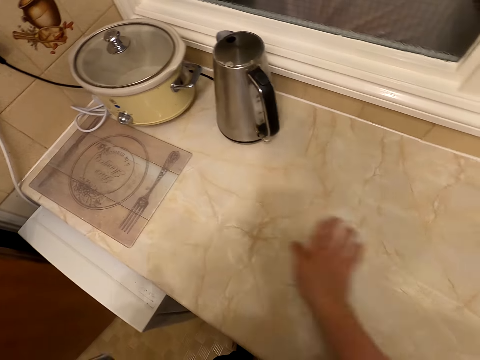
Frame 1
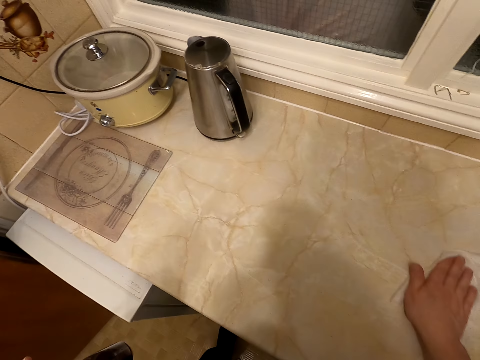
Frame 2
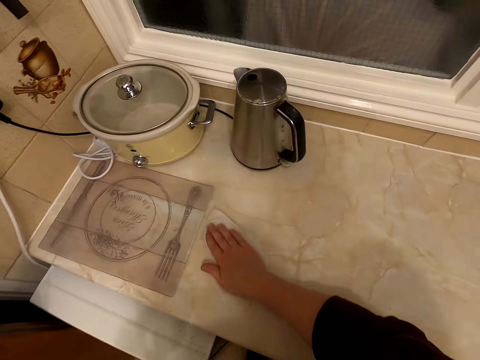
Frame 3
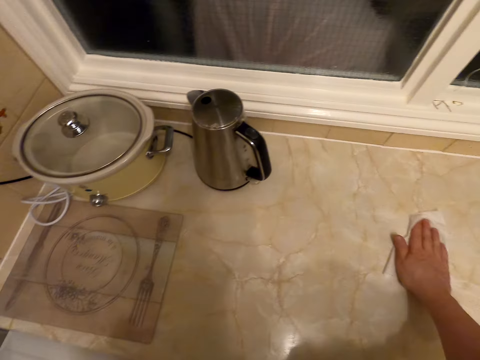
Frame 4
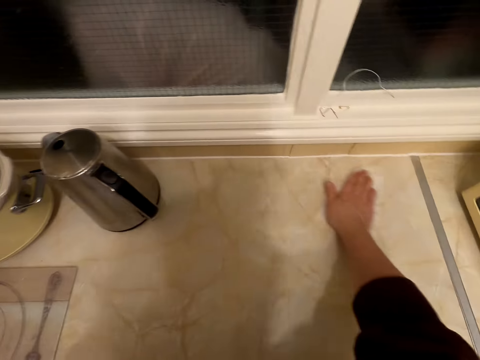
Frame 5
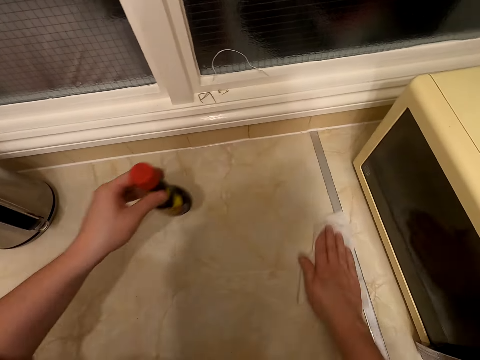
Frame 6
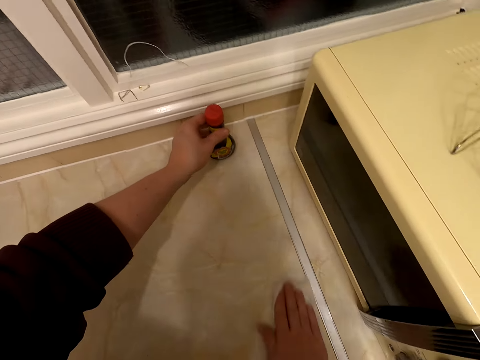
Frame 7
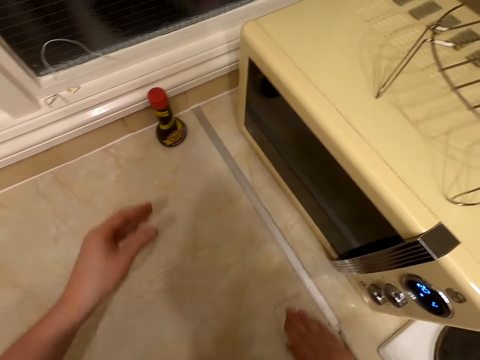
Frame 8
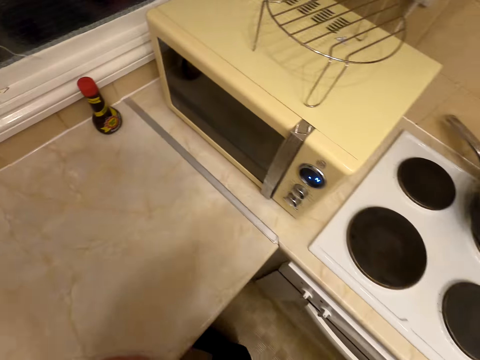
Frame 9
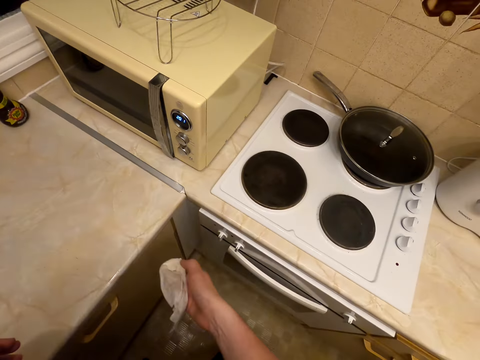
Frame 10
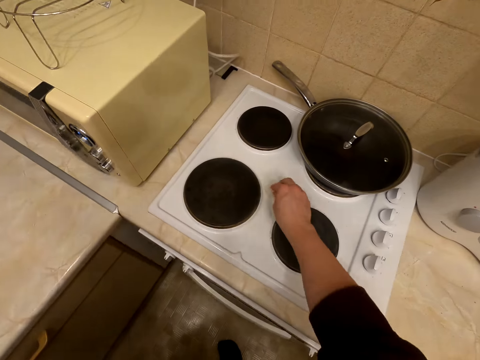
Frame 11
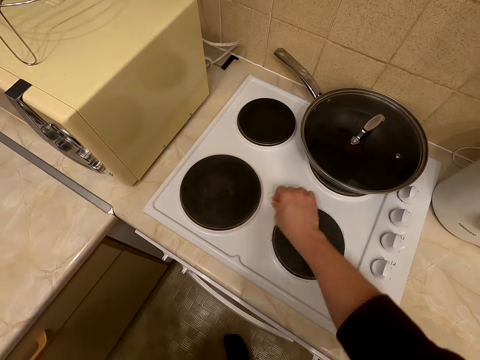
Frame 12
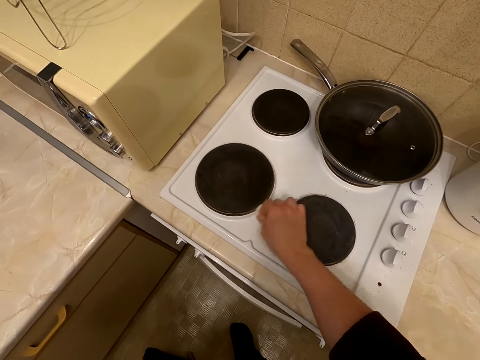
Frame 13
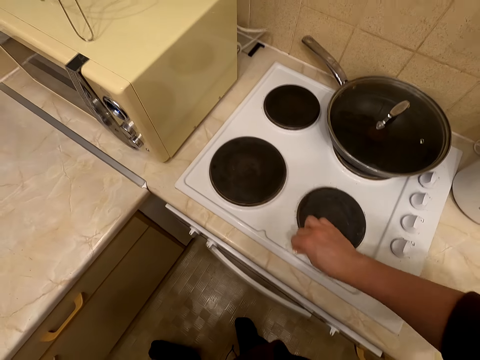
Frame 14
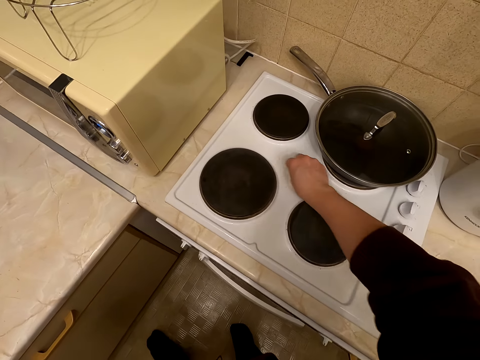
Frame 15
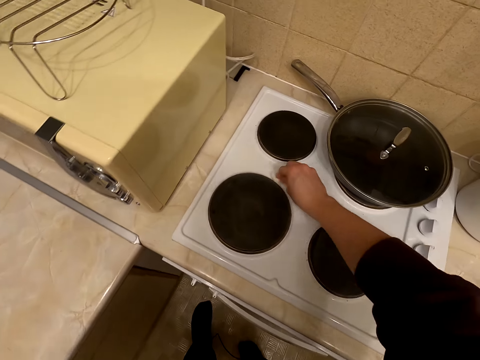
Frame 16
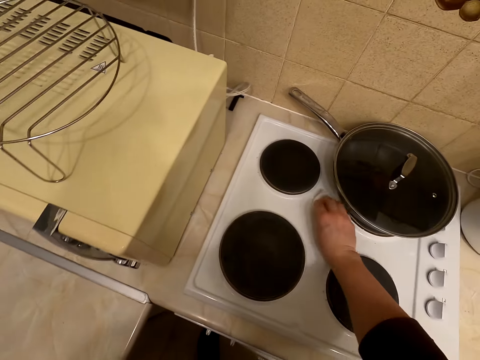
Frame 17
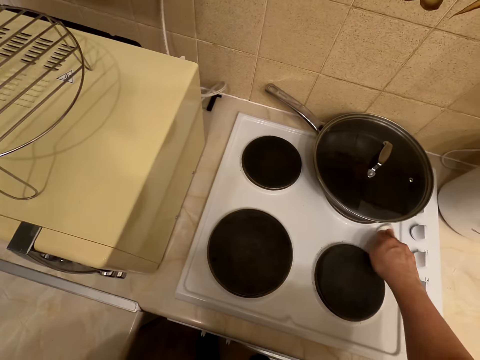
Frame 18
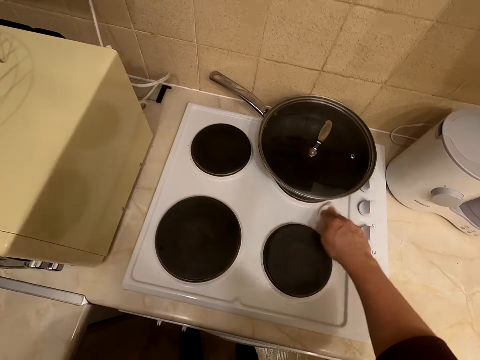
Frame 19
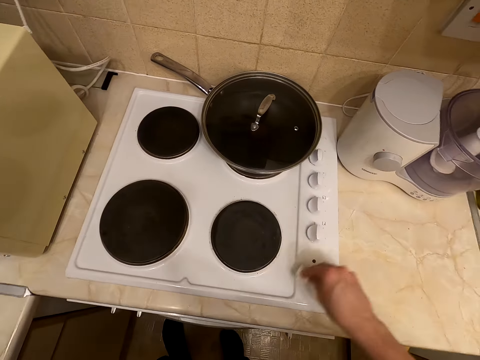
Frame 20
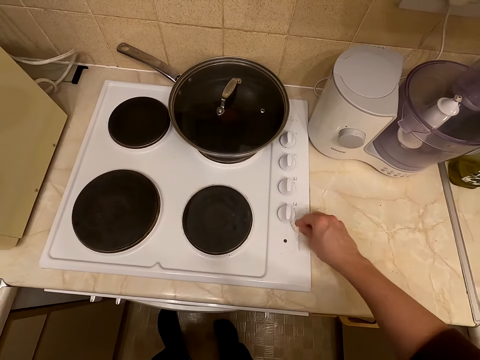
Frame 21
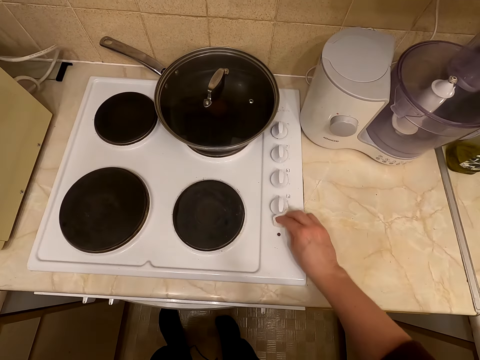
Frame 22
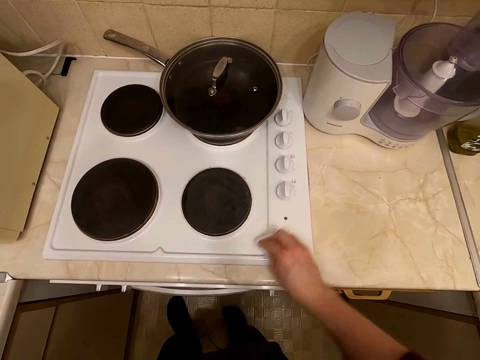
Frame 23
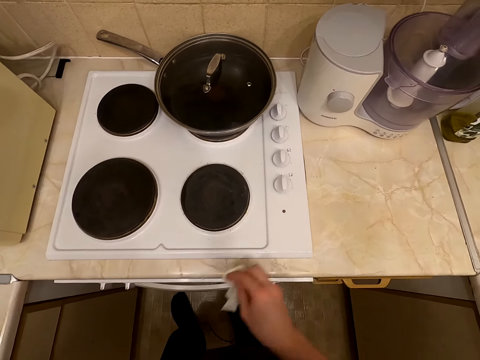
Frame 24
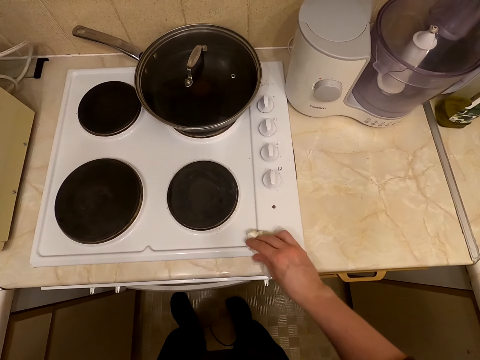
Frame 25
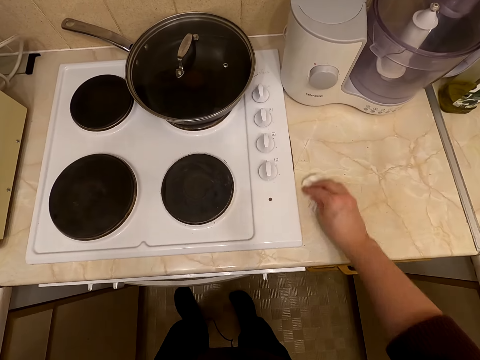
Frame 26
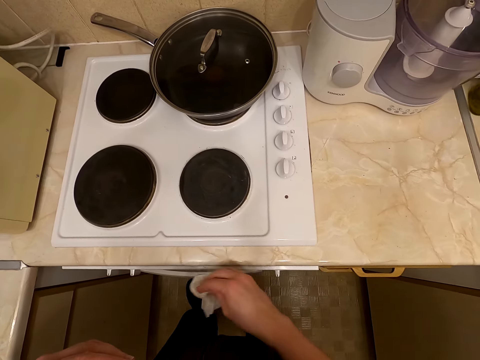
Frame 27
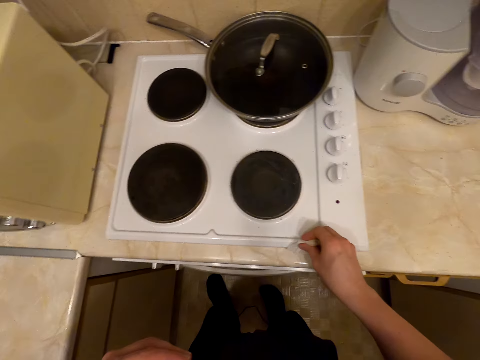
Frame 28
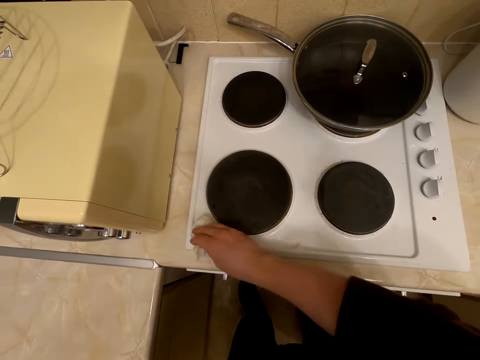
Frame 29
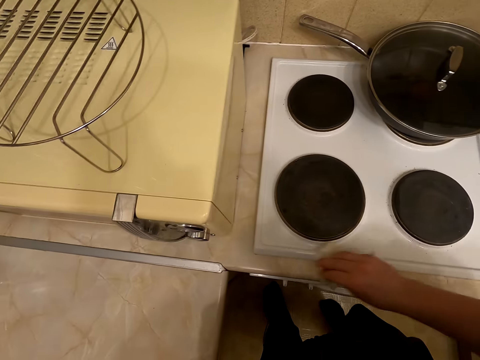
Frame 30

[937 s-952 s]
The camera wearer puts something on the surface. They wipe the cooker.

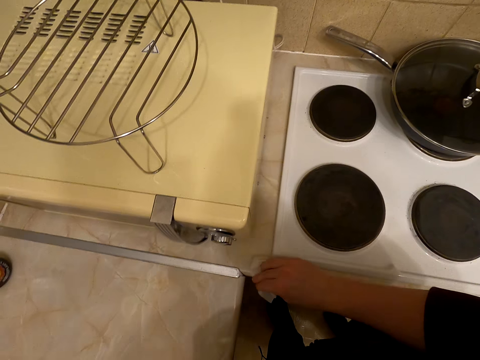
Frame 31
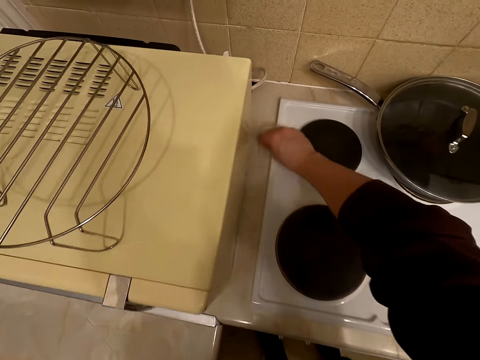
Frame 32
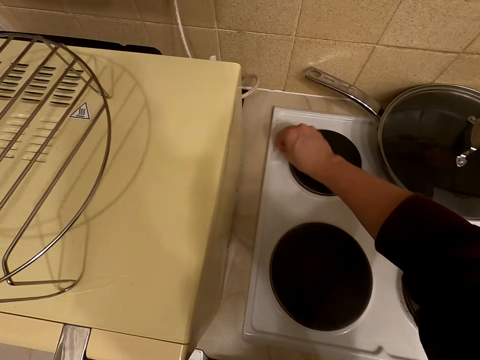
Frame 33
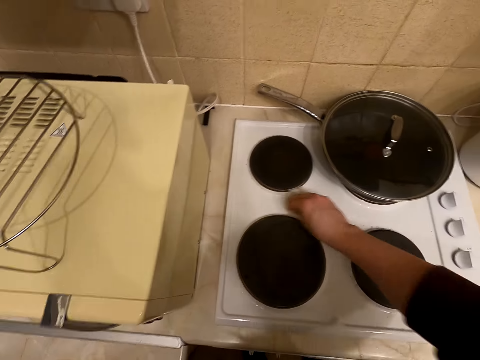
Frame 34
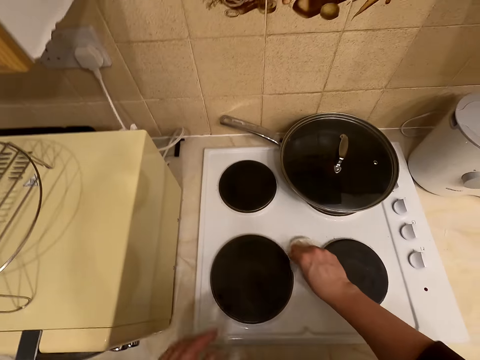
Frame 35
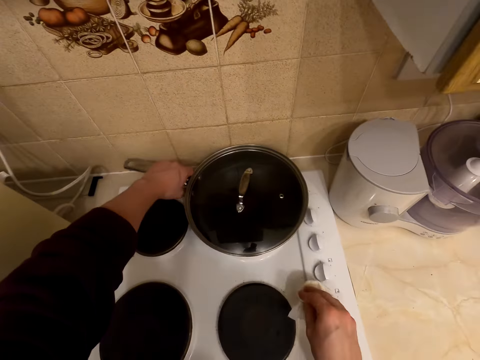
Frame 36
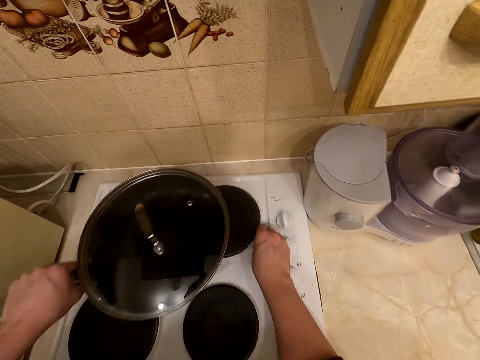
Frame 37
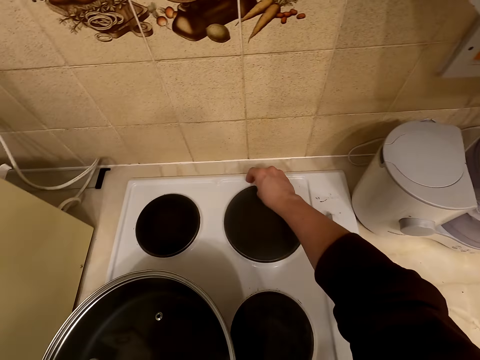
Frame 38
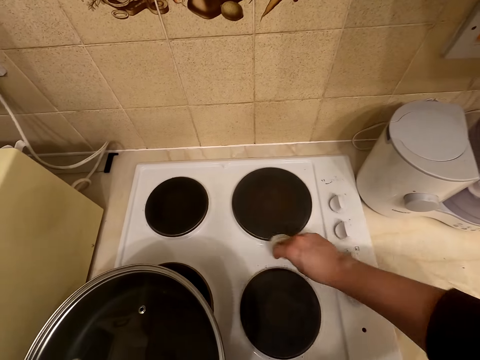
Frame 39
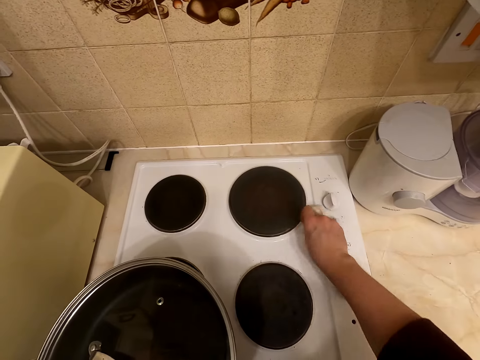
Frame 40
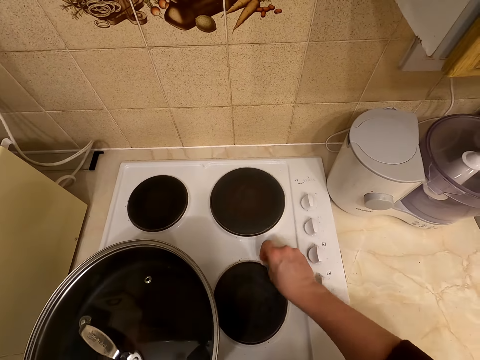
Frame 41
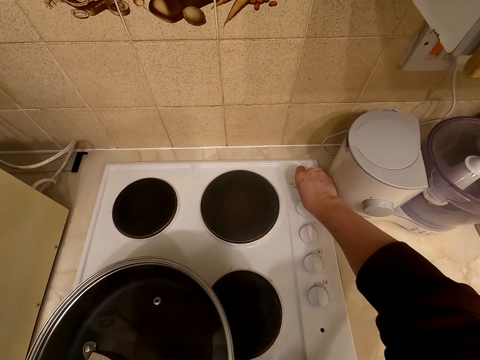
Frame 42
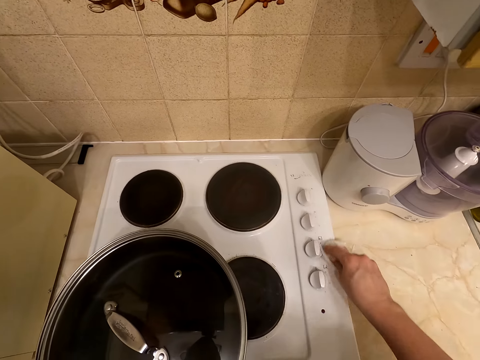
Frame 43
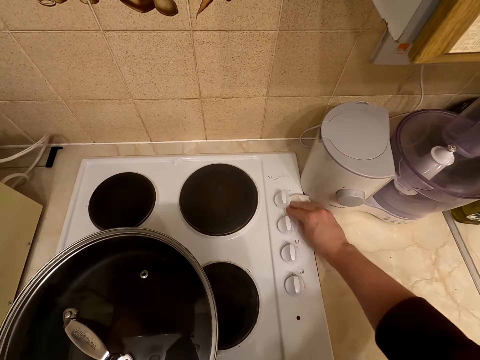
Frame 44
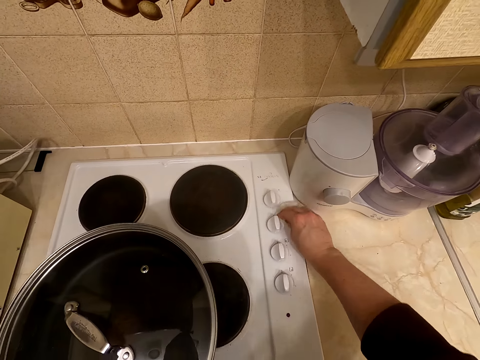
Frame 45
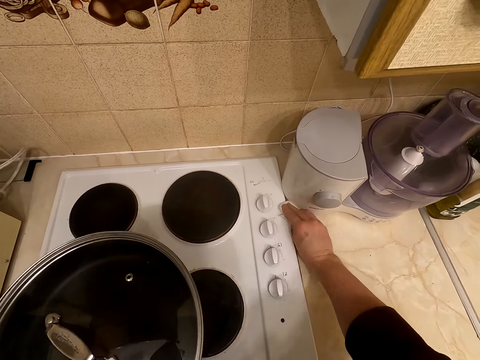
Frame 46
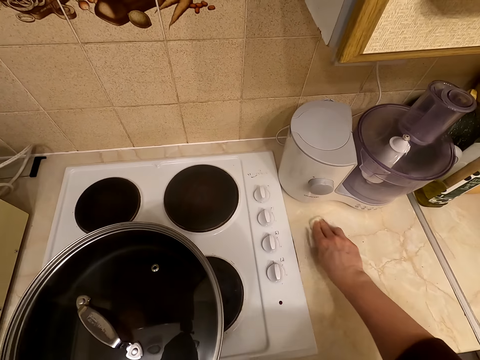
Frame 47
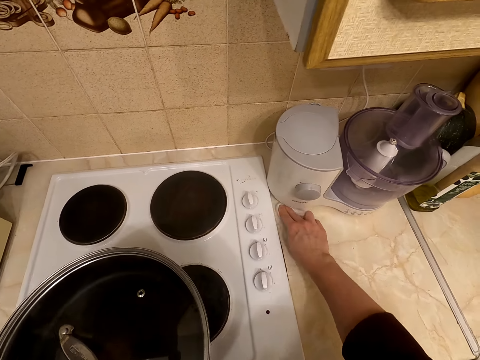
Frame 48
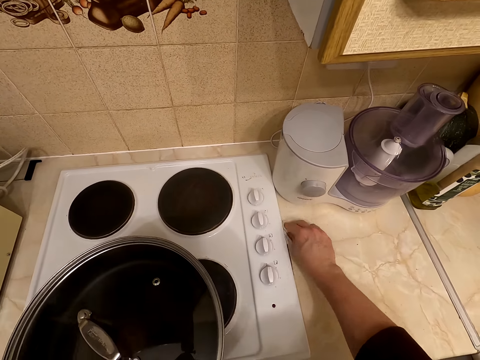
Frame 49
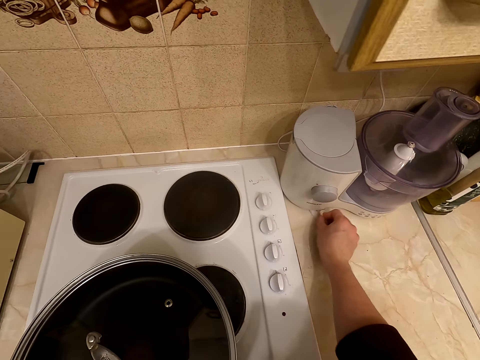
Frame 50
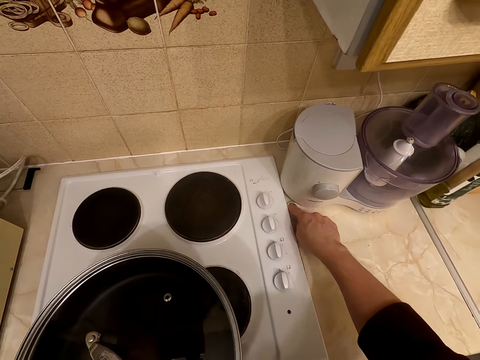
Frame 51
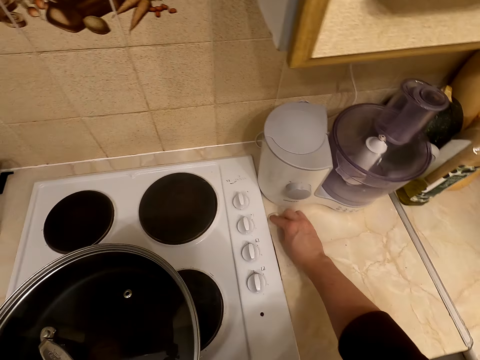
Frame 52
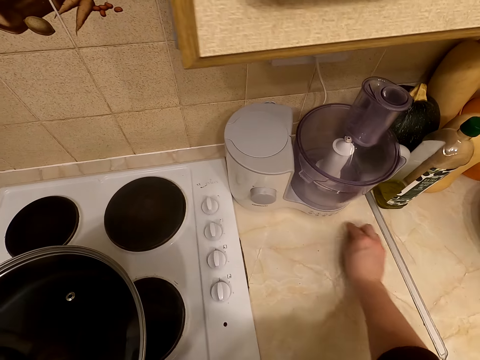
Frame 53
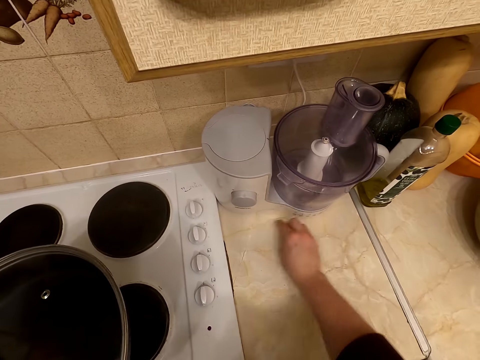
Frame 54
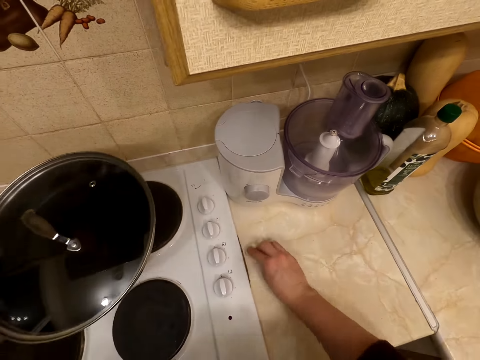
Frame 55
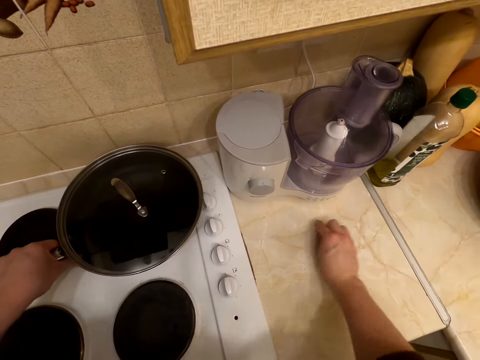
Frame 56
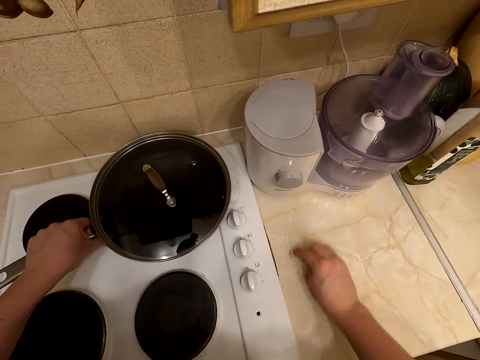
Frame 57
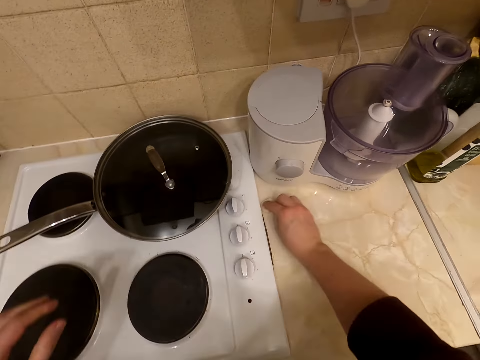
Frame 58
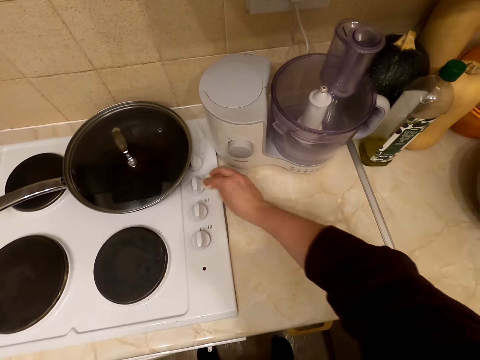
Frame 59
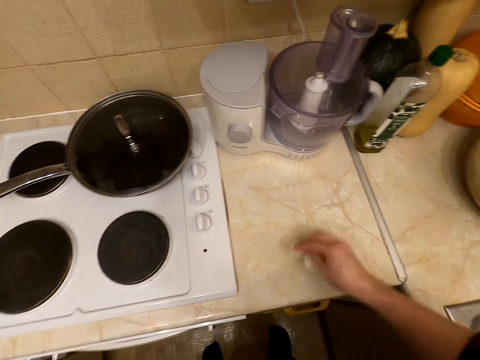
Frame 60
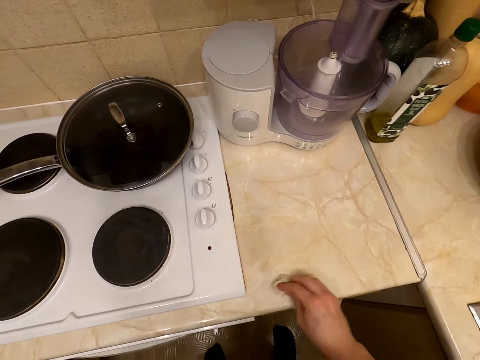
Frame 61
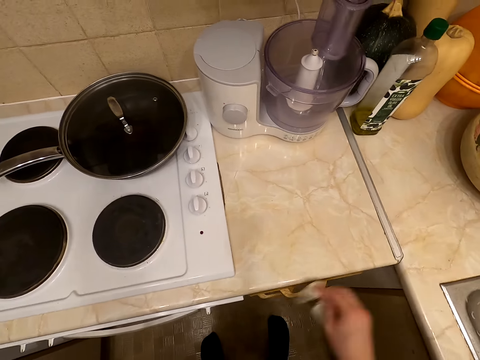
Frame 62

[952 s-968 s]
The camera wearer lifts a frying pan. They wipe the surface. They put the frying pan on the surface.
